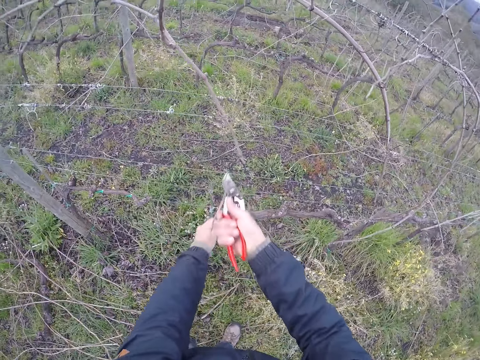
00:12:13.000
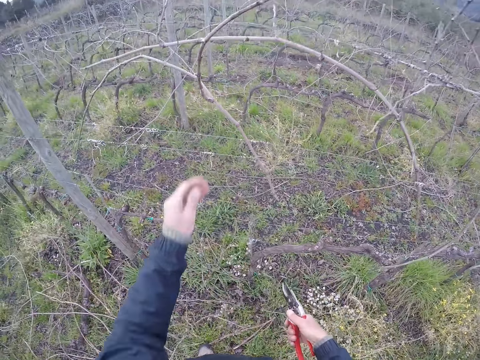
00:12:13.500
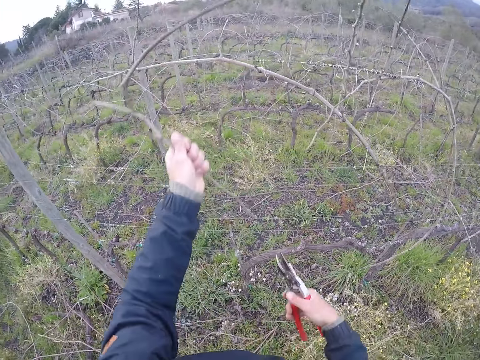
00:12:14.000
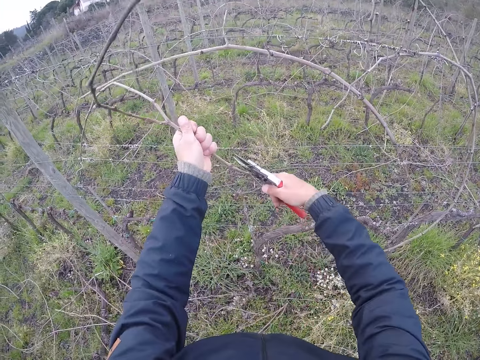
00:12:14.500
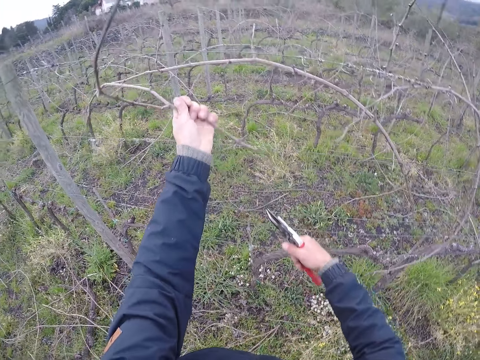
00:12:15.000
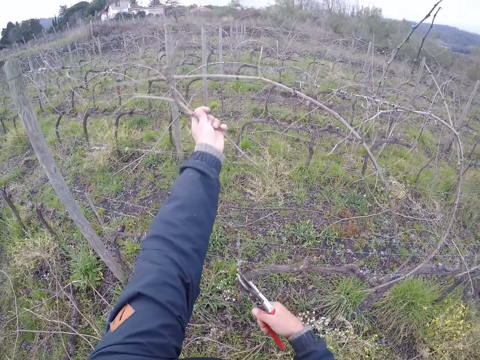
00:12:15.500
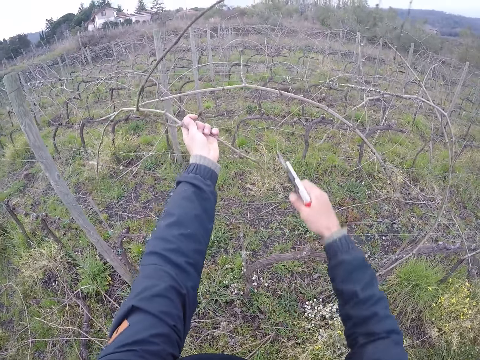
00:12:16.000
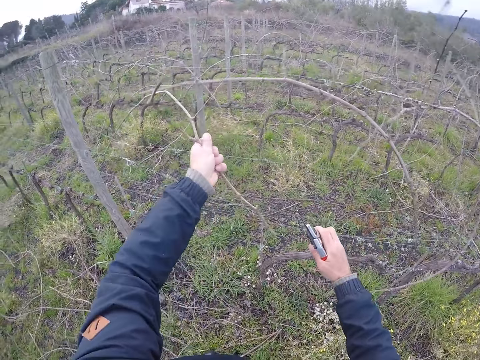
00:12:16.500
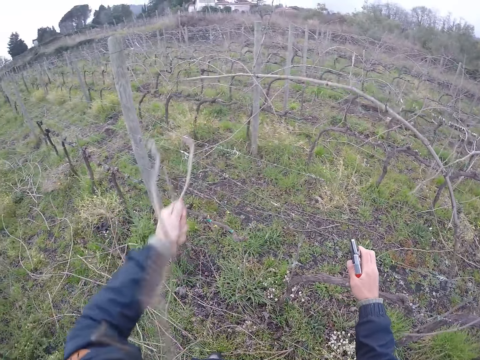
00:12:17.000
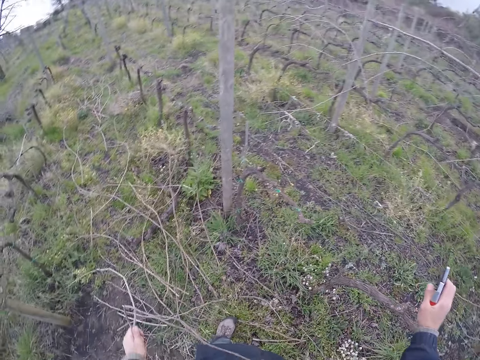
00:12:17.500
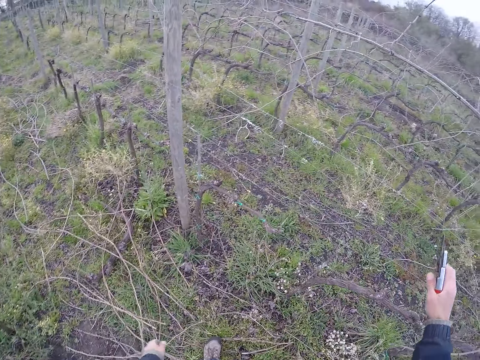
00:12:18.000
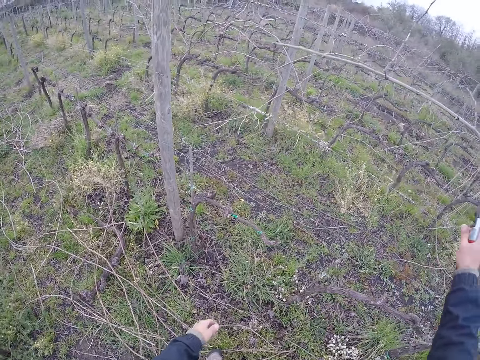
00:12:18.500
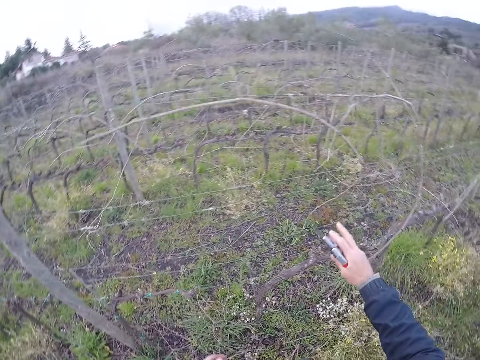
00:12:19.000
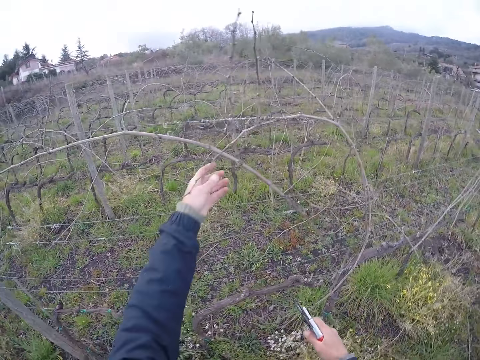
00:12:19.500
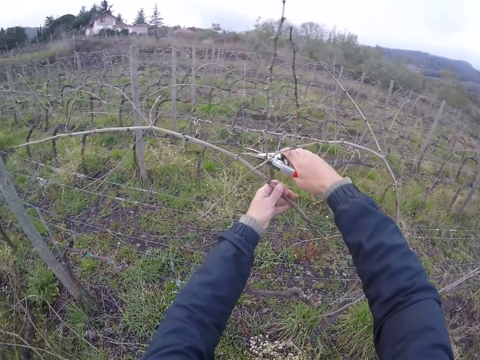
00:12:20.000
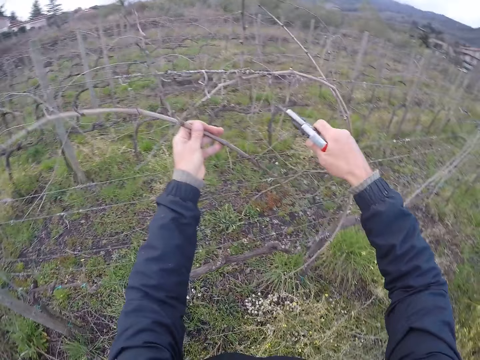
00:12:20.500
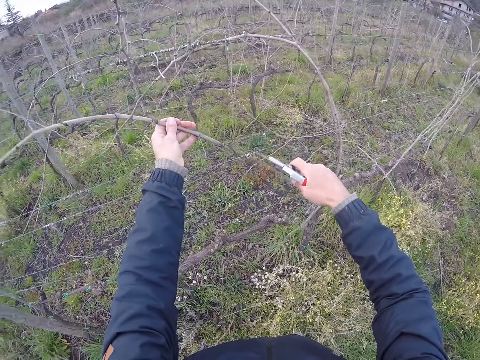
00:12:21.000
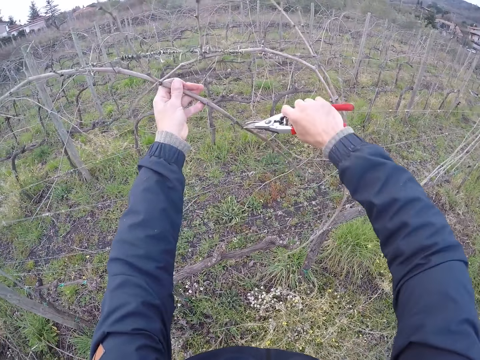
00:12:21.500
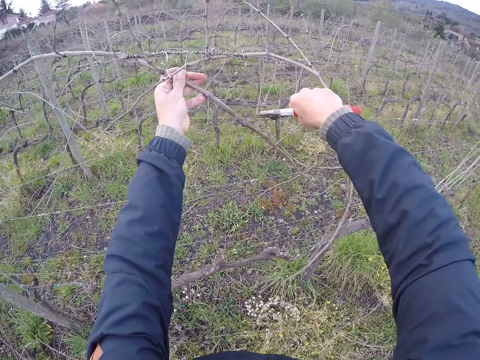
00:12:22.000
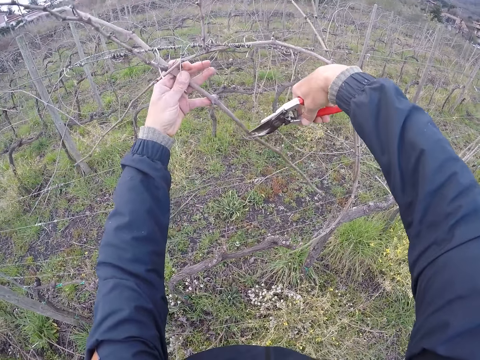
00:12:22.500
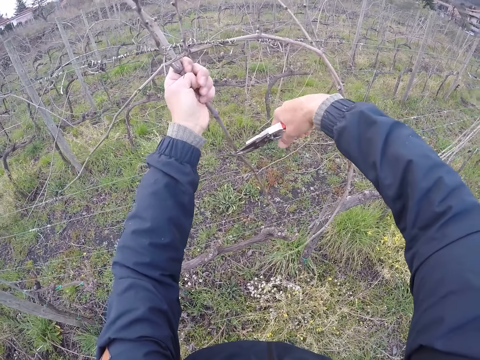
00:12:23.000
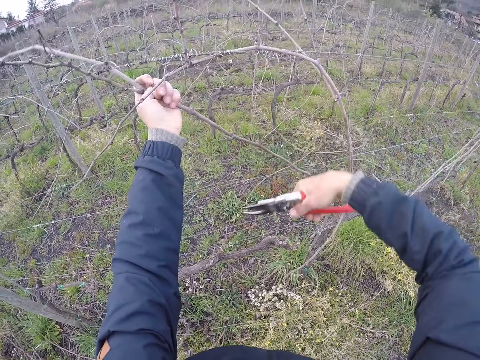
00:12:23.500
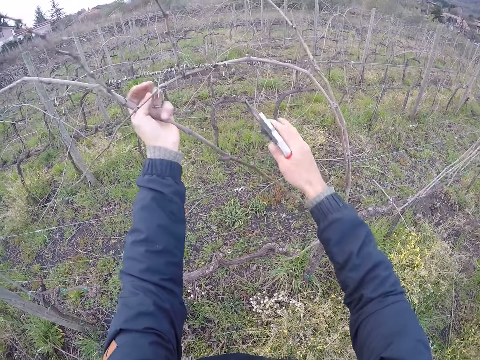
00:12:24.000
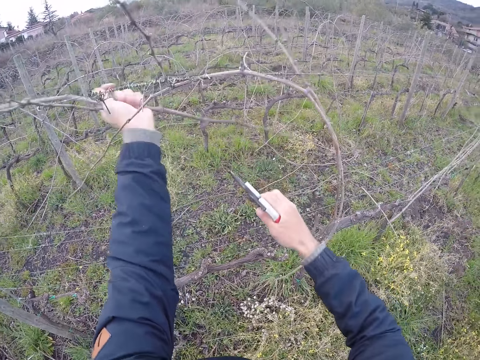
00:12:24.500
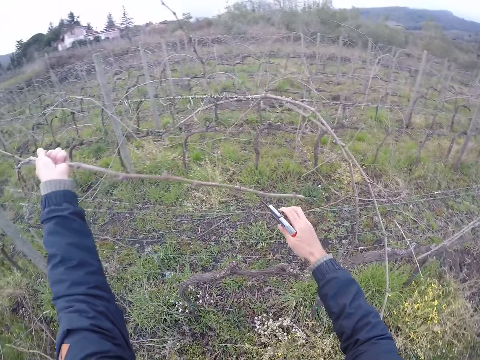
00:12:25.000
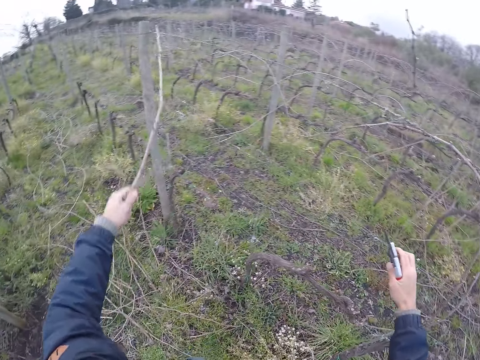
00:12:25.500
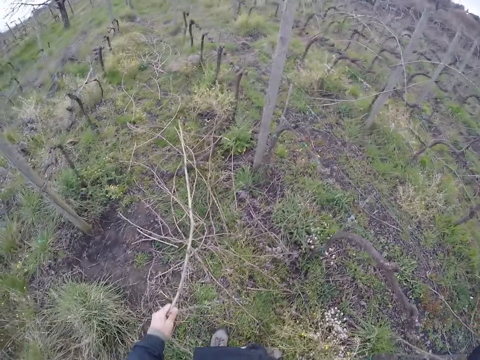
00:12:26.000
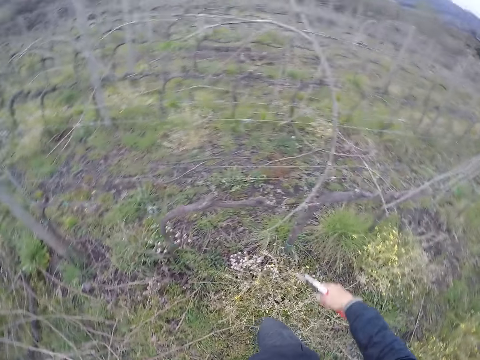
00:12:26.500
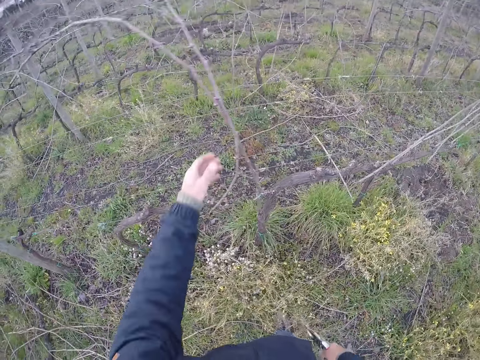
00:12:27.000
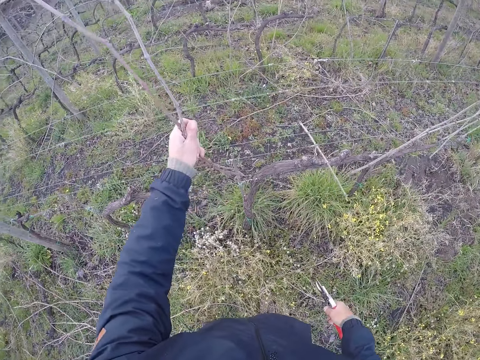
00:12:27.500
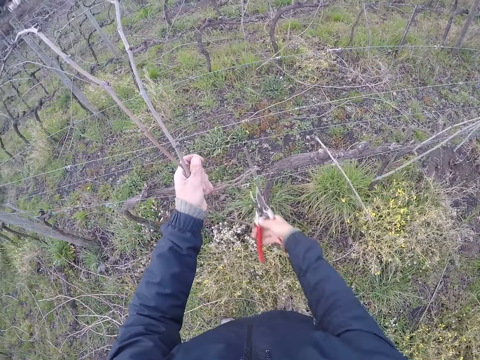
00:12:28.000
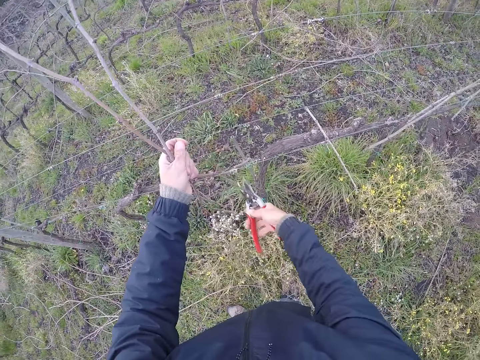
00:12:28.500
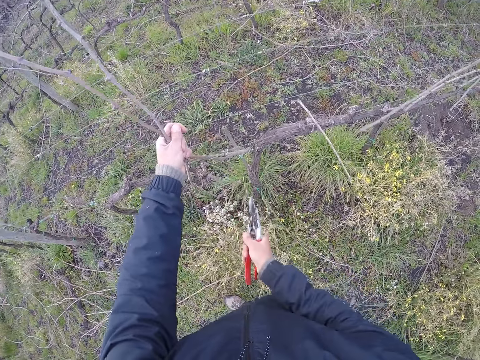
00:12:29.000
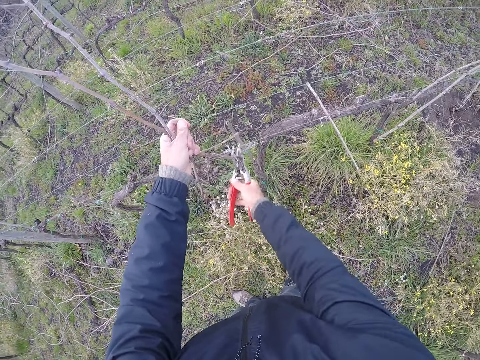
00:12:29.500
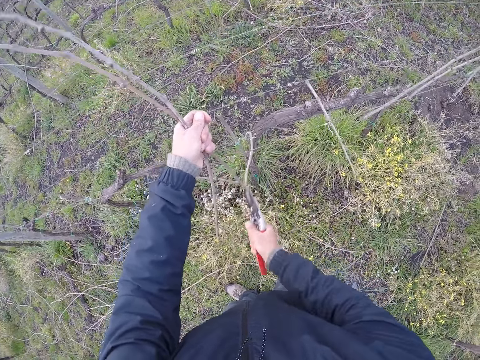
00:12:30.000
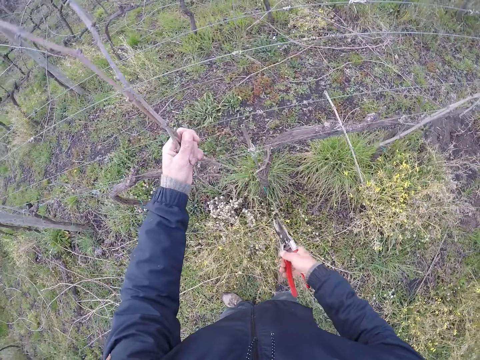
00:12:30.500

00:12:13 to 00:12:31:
The camera wearer throws the twigs on the ground with his left hand. He pulls a twig from the fence with his left hand. He holds the branch. He cuts the twig with the pruner in his right hand. He pulls the twig from the fence with his left hand. He throws the twigs on the ground with his left hand. He grabs a twig with his left hand. He holds the branch. He cuts the twig with the pruner in his right hand. He does so again. He pulls down the fence with his right hand. He pulls the twig from the fence with his left hand. He throws the twigs on the ground with his left hand. He holds the branch. He pulls a twig from the fence with his left hand. He cuts twigs with the pruner in his right hand.

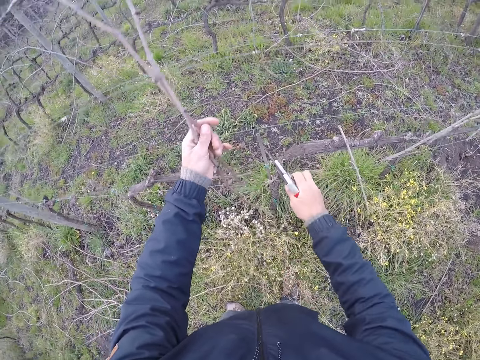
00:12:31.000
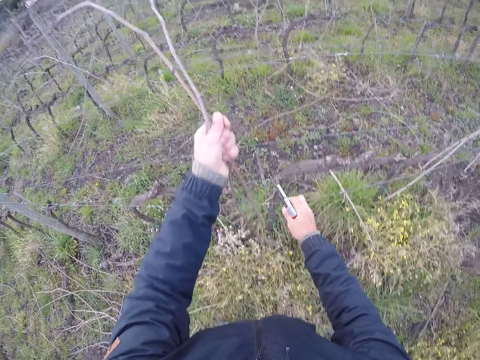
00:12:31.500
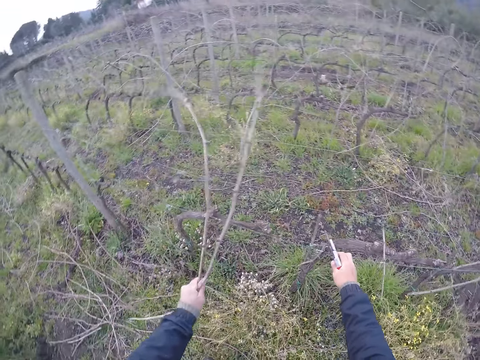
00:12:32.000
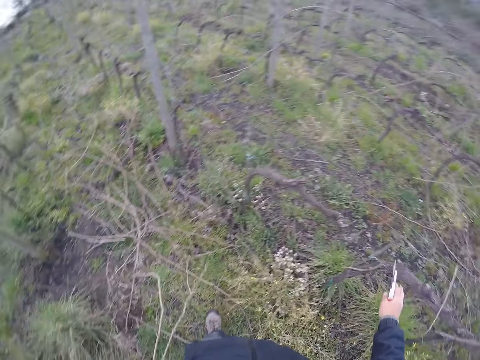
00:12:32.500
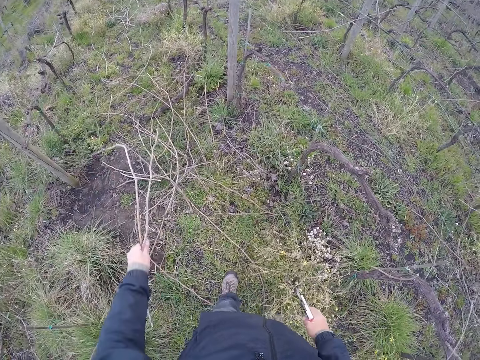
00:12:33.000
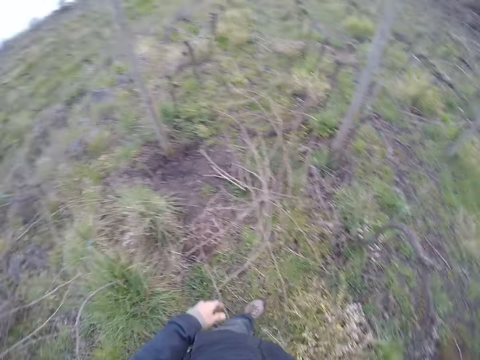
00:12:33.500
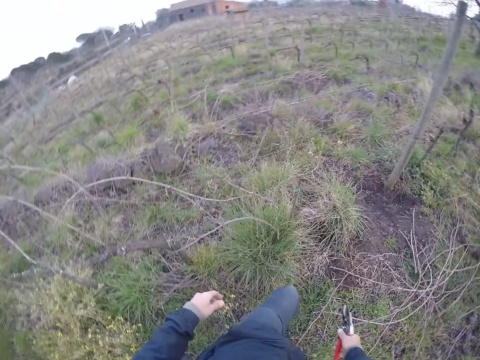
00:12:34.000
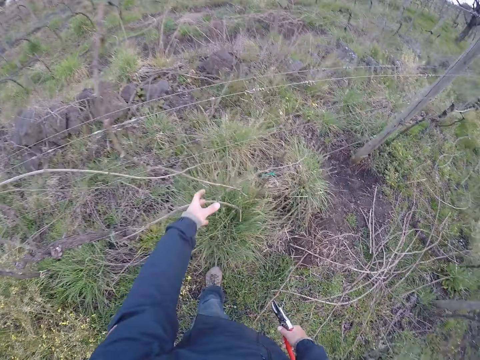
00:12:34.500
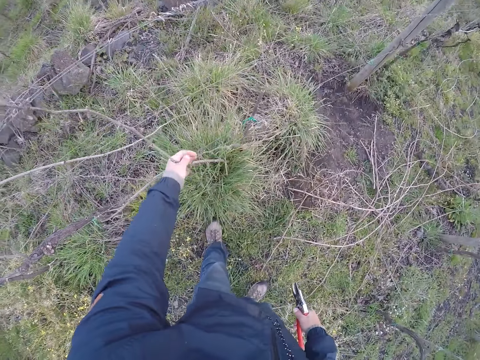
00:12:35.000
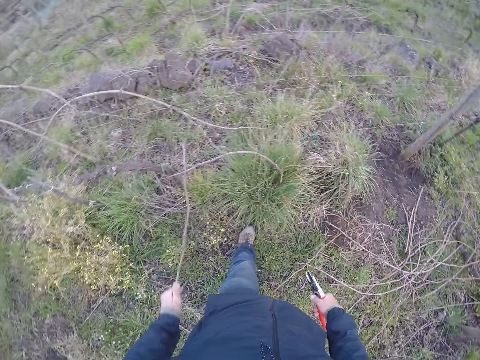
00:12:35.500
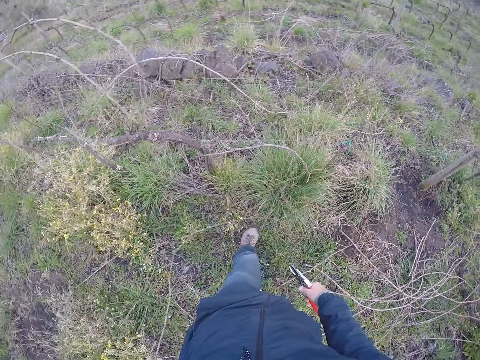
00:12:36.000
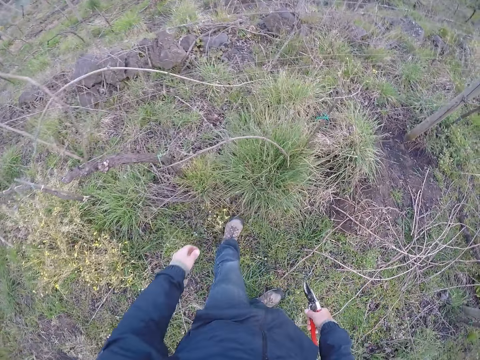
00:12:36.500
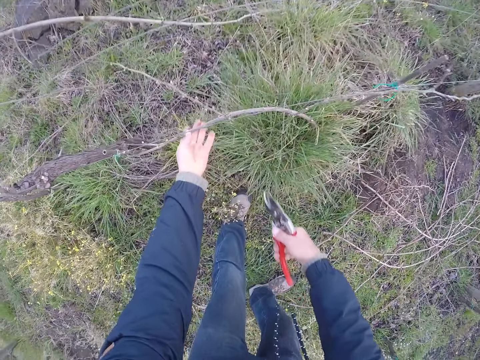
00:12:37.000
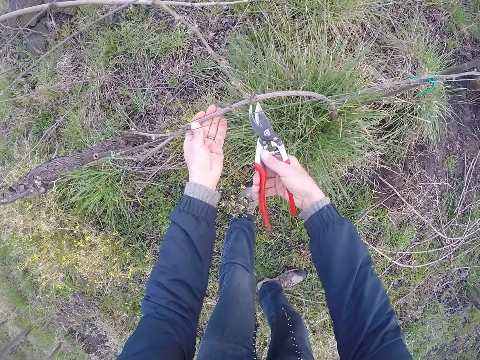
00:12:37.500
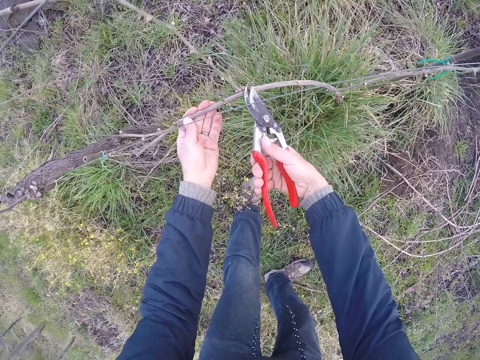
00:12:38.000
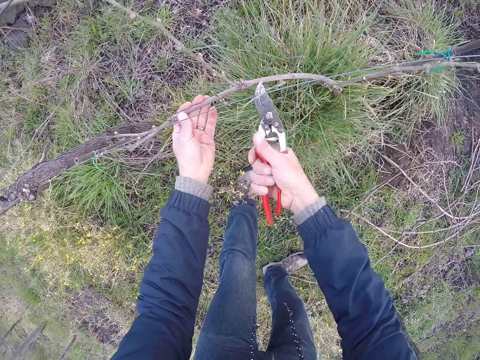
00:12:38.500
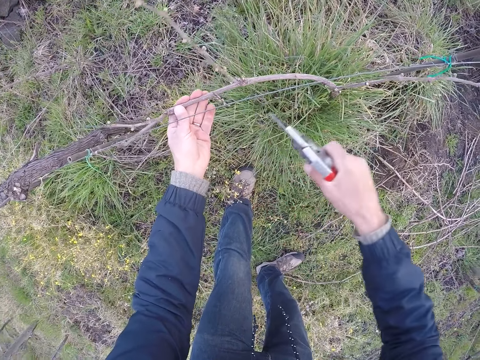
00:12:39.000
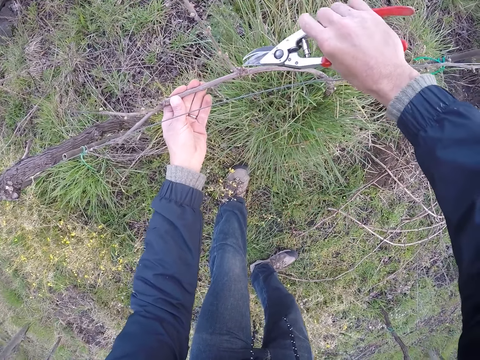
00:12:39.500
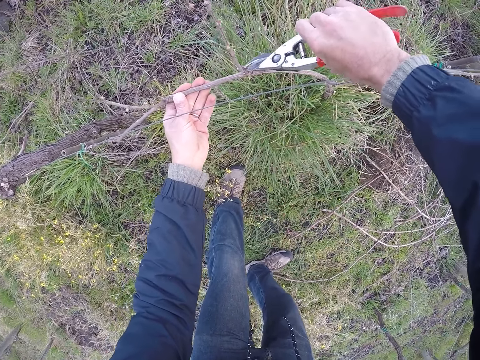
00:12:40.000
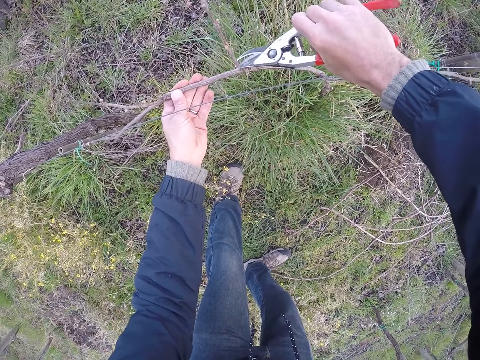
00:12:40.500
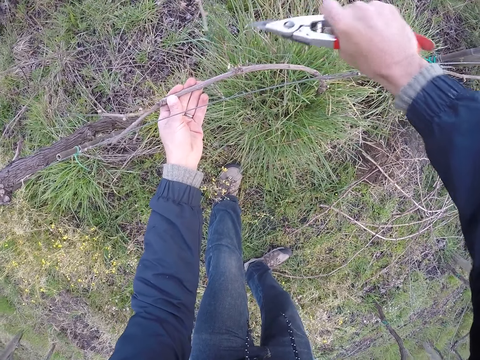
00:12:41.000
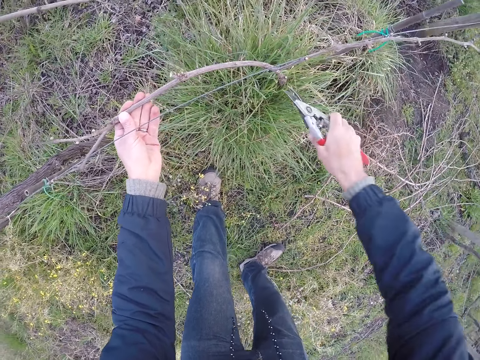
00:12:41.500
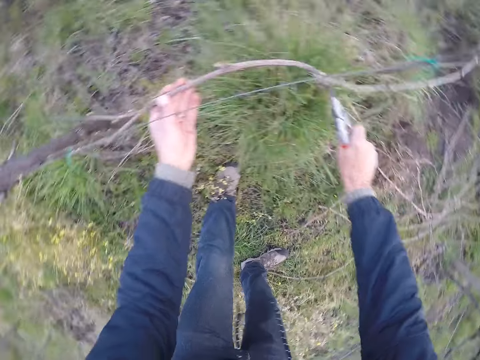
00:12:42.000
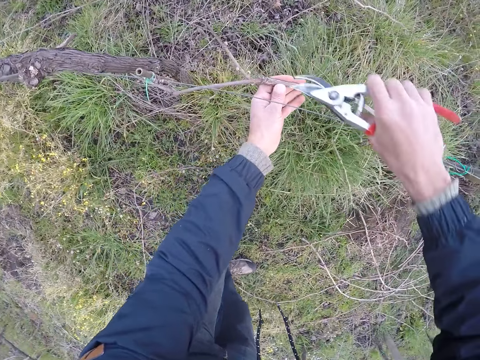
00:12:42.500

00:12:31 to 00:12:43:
The camera wearer holds the fence with his right hand. He pulls the twig from the fence with his left hand. He throws the twigs on the ground with his left hand. He pulls a twig from the fence with his left hand. He holds the branch. He throws the twigs on the ground with his left hand. He grabs a twig with his left hand. He cuts twigs with the pruner in his right hand.
